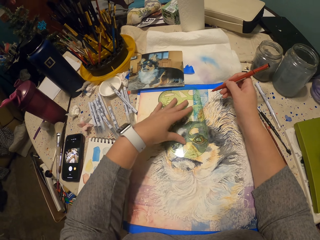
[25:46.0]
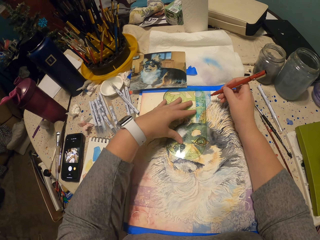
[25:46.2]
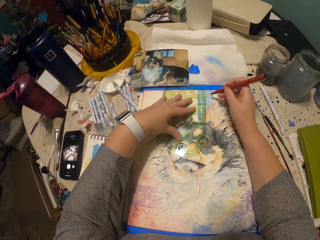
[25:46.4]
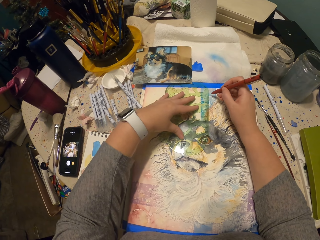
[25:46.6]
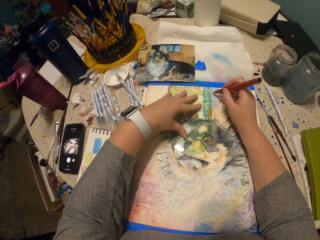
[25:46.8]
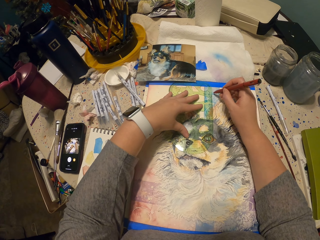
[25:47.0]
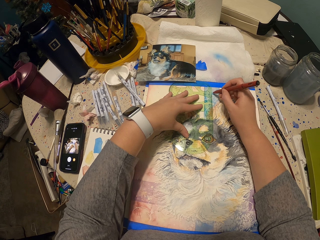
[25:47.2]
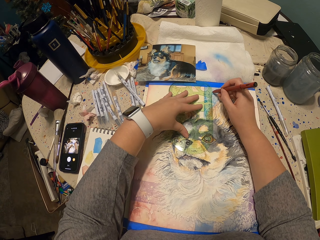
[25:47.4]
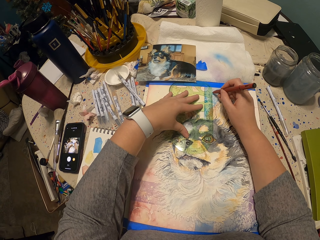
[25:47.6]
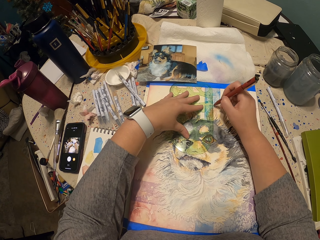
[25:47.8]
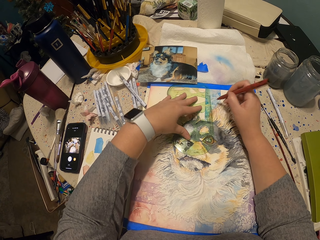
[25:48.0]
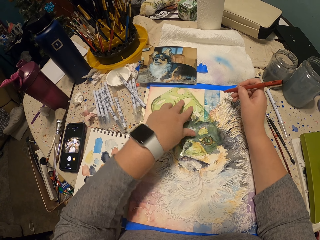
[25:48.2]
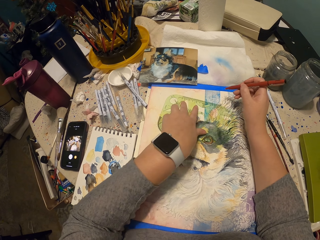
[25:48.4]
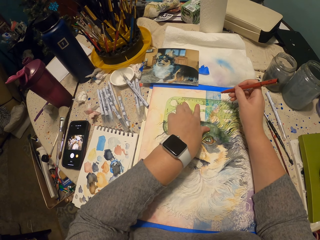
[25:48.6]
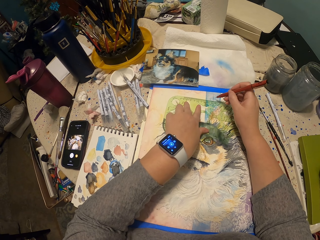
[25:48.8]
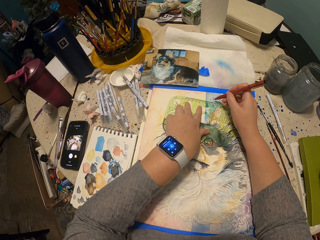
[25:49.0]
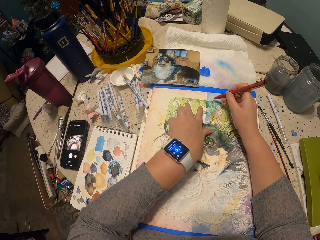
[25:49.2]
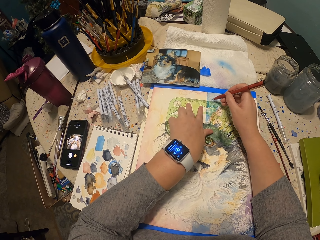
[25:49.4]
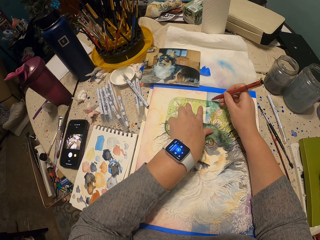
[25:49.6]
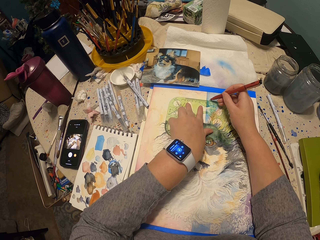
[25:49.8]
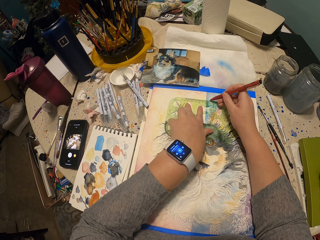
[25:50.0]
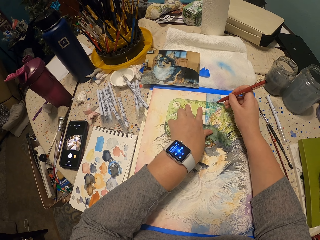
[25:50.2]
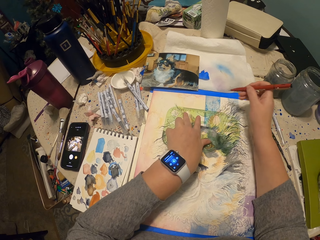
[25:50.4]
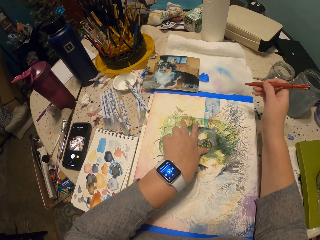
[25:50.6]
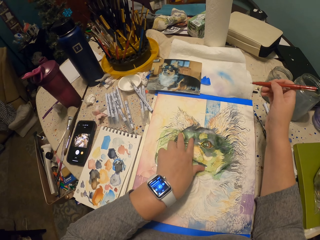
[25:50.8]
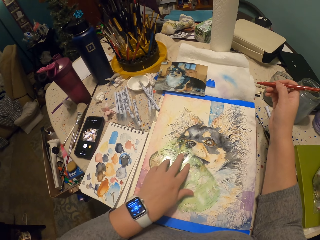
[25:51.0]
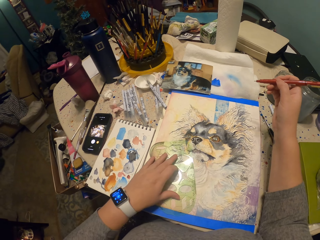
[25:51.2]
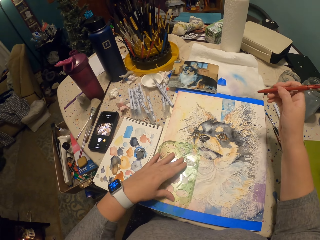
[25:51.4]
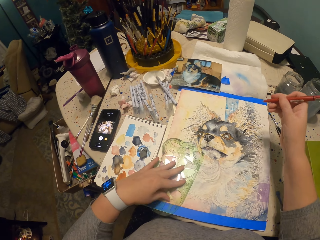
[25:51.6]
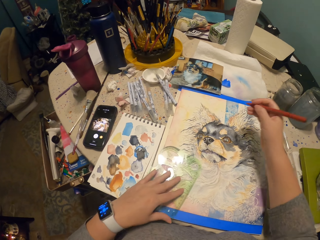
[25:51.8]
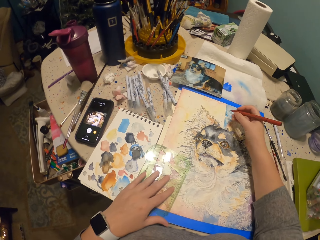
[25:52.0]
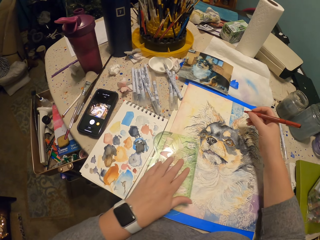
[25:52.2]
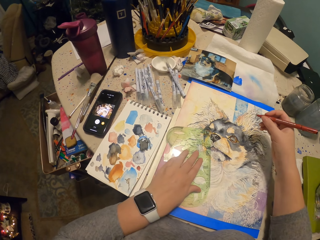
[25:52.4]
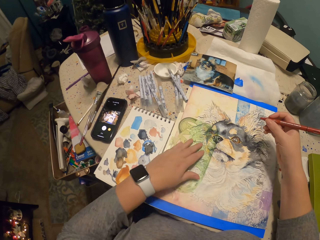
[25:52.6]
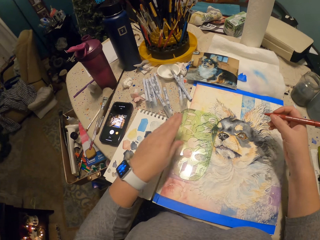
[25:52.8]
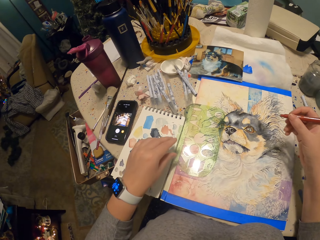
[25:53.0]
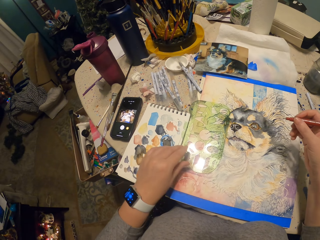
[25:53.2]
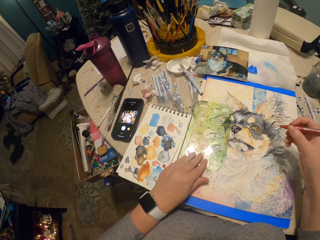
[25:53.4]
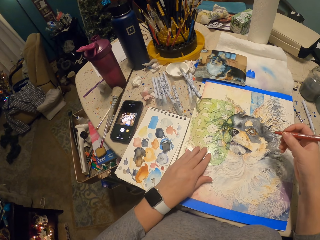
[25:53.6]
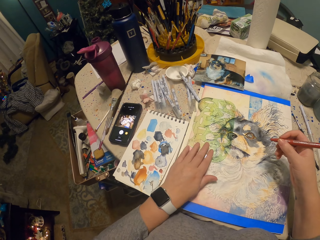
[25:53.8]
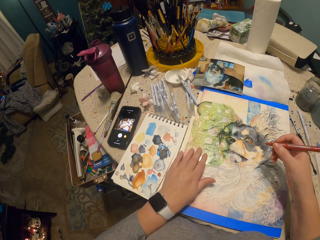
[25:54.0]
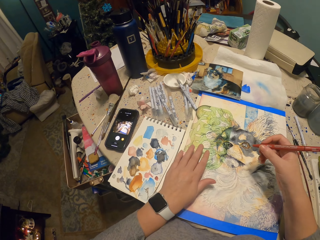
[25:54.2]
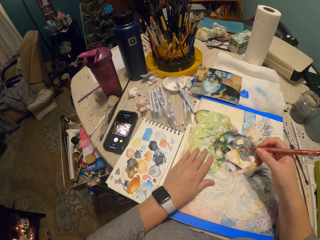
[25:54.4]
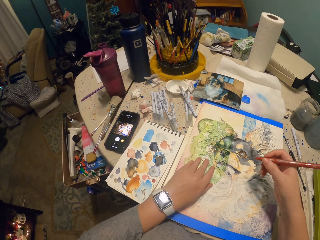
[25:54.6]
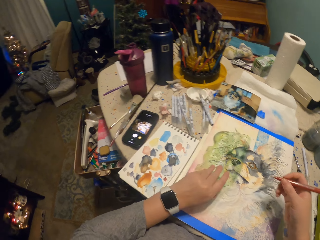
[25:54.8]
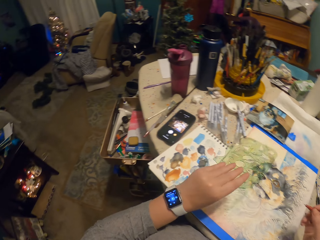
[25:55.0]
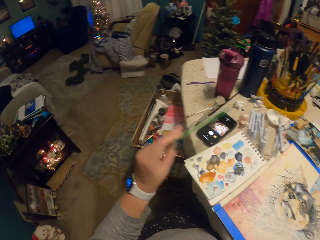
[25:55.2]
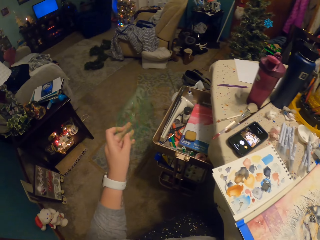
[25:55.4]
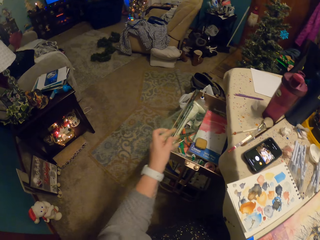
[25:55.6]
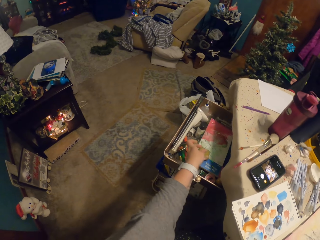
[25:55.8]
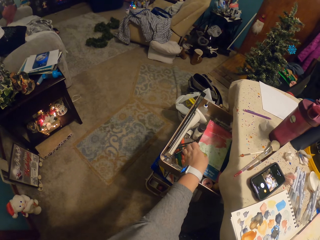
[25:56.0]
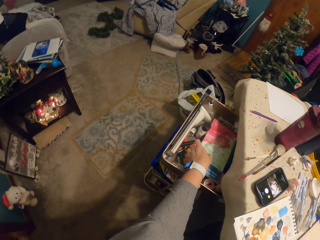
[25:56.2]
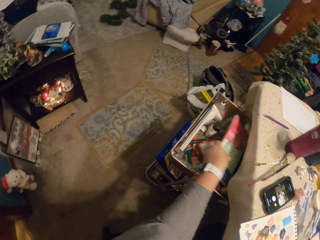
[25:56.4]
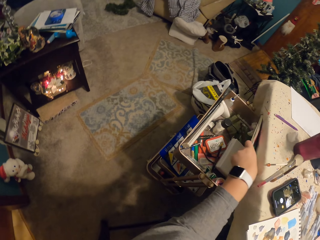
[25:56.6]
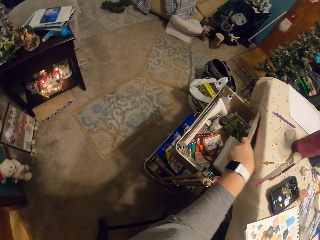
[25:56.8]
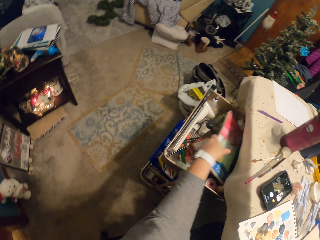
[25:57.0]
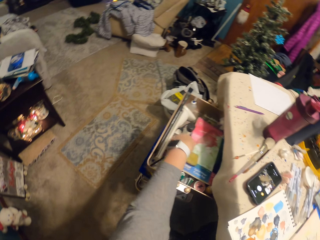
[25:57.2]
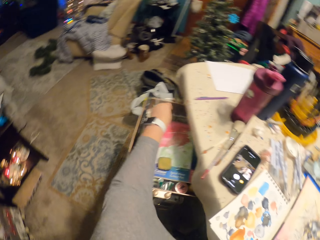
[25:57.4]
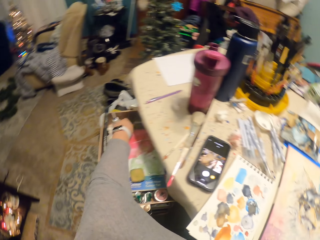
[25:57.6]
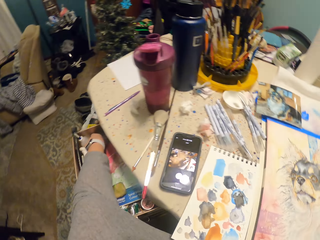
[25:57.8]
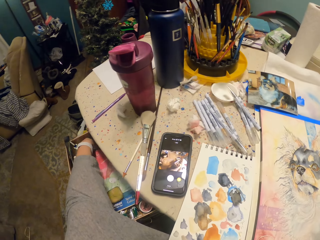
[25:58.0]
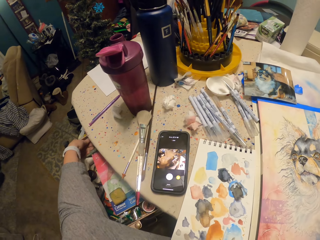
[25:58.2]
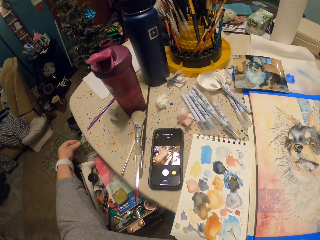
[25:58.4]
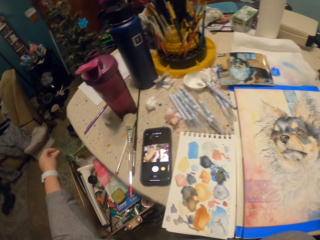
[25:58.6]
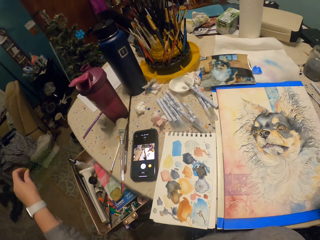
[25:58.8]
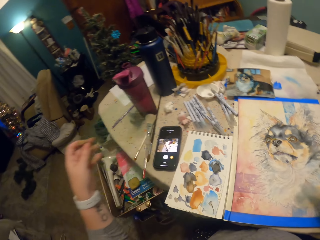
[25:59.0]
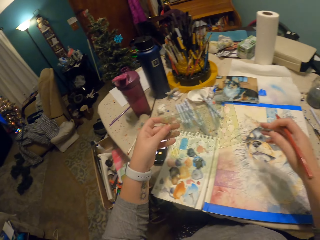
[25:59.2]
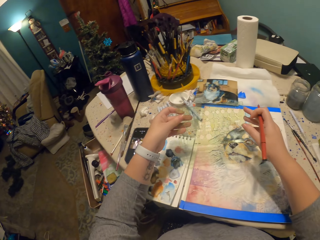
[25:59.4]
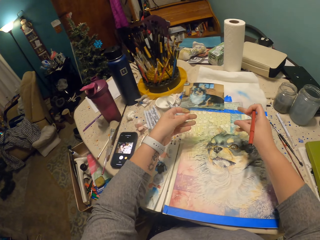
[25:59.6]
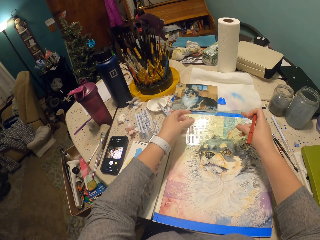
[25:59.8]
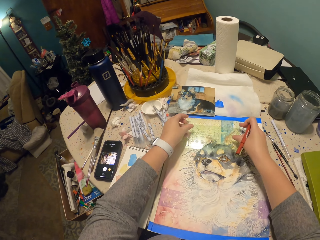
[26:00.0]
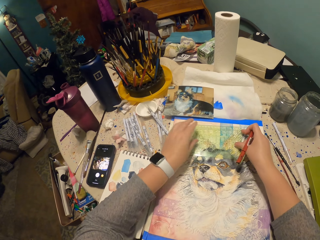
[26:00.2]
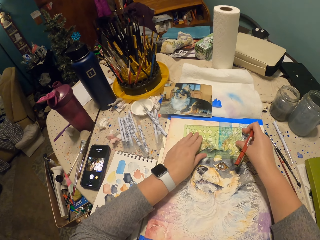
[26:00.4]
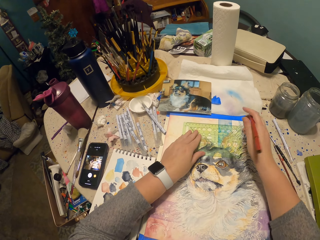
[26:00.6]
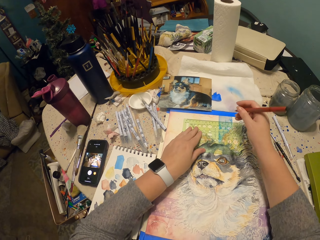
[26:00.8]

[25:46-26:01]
The camera wearer moves the ruler around the drawing. They draw, turn the ruler, and draw with the pen. They move the ruler, remove the hand, and move the ruler. They pick up the ruler. They put away the ruler. They drop the ruler. They hold a book and drop the book. They pick up a designs ruler and hold the designs ruler.

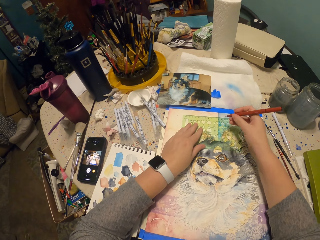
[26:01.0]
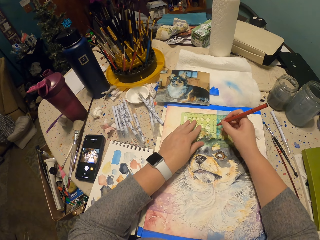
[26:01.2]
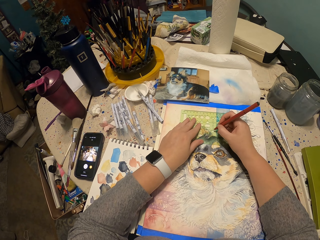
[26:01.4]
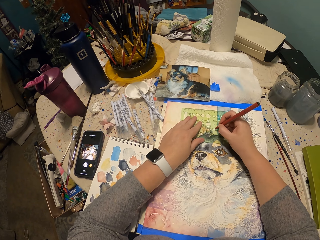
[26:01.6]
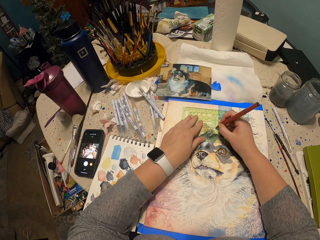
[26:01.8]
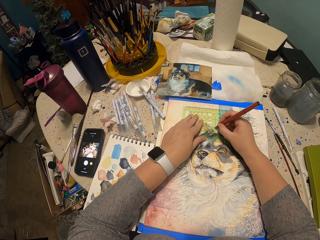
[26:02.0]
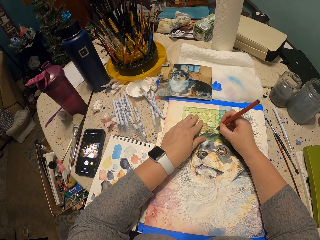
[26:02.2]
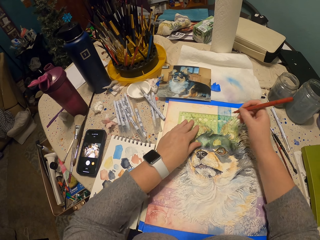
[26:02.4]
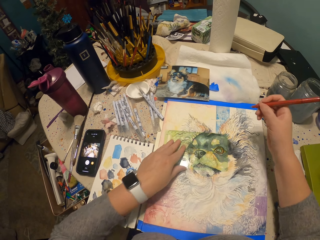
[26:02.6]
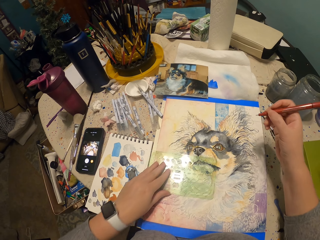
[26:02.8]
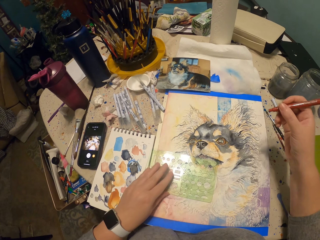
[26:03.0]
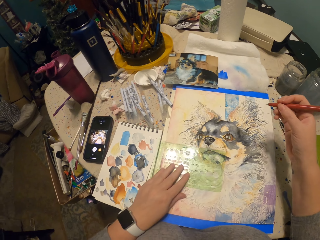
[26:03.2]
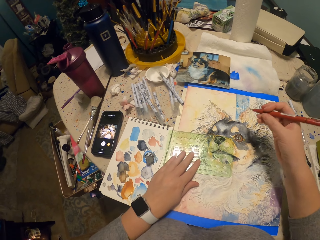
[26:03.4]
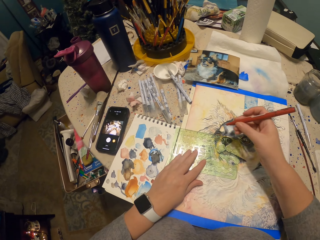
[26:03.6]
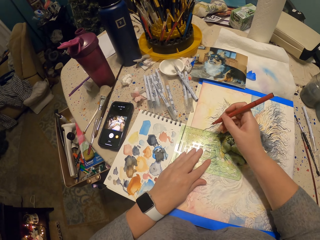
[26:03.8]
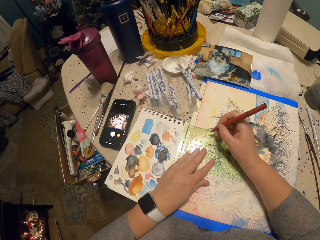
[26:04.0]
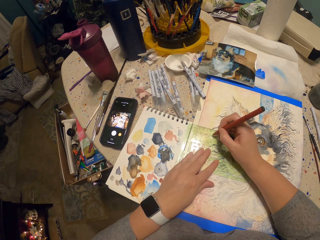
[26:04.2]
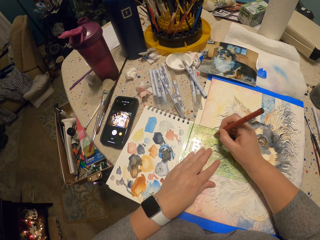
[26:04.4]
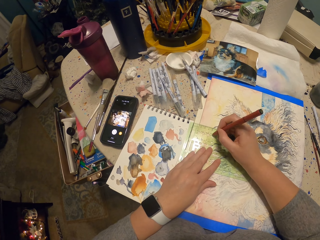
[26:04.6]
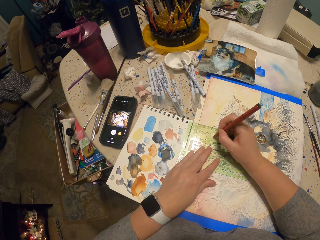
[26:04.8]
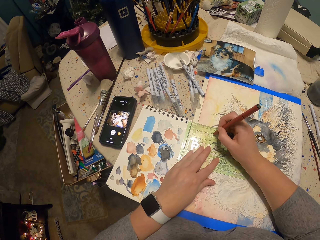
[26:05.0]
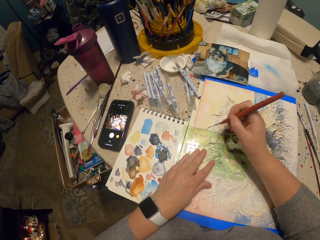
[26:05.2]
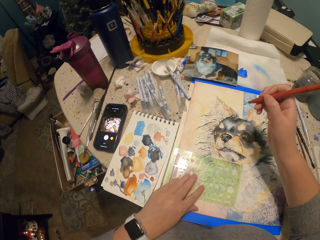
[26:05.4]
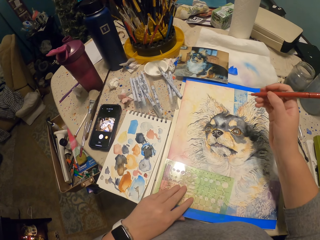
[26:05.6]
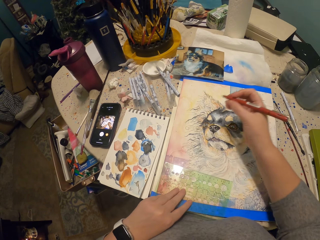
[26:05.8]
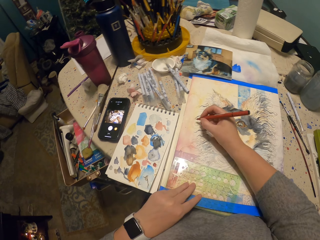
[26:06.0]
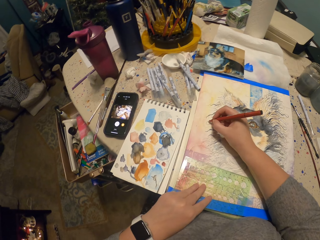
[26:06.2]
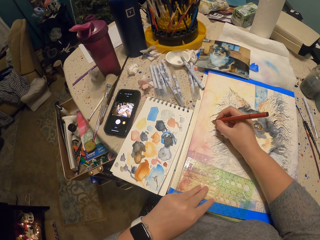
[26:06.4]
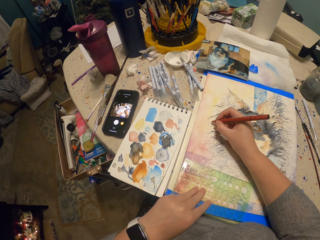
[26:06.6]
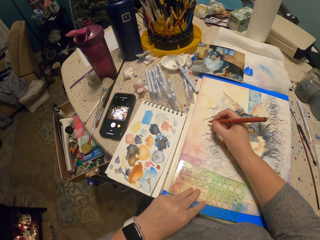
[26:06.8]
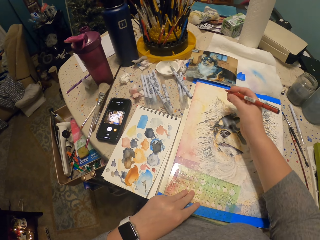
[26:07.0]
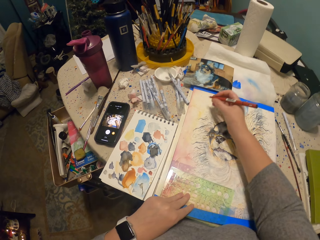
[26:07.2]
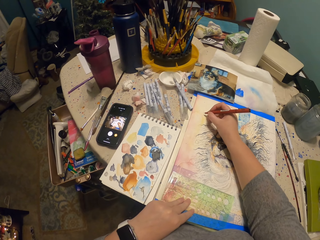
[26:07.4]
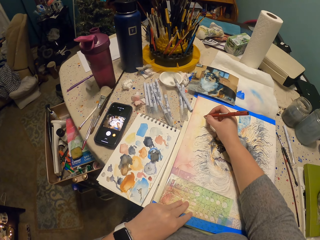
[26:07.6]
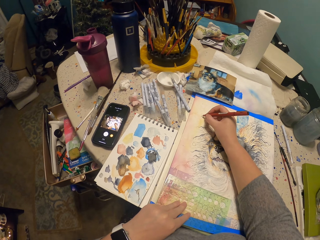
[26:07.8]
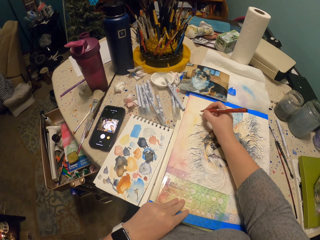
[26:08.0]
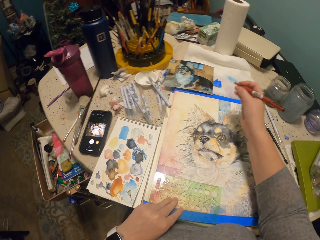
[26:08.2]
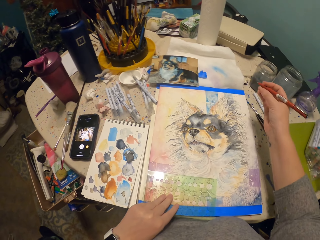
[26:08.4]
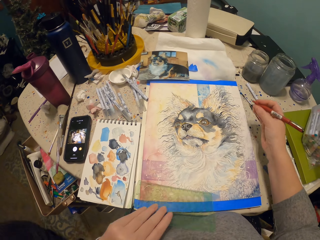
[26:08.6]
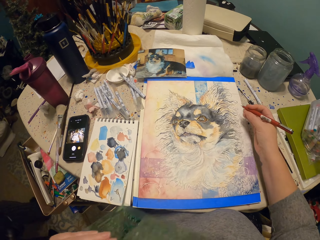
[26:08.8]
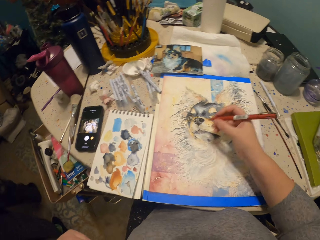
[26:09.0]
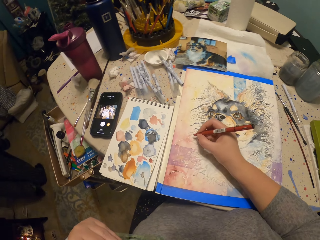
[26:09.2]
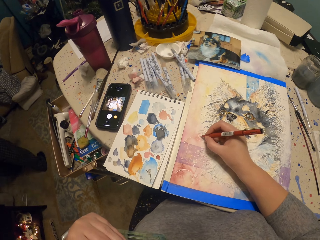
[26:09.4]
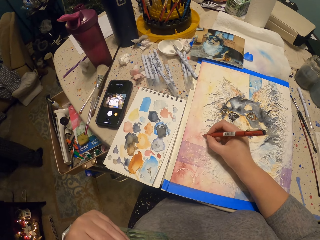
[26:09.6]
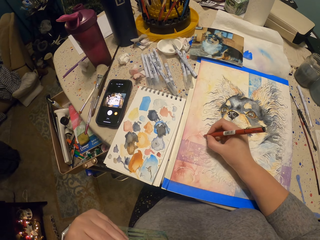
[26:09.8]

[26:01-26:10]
The camera wearer places the ruler on the drawing. They lift the pen, draw with the pen, and lift the pen. They move the ruler around the drawing. They move the ruler. They draw with the pen, lift the pen, draw, lift the hand, draw, lift the hand, and remove the ruler.
